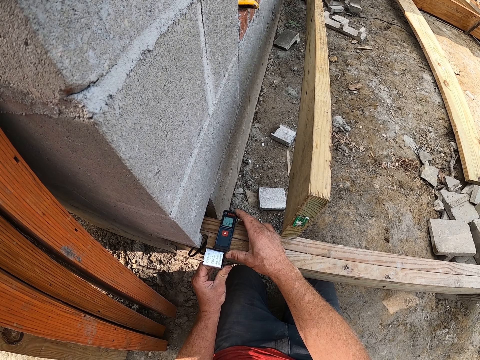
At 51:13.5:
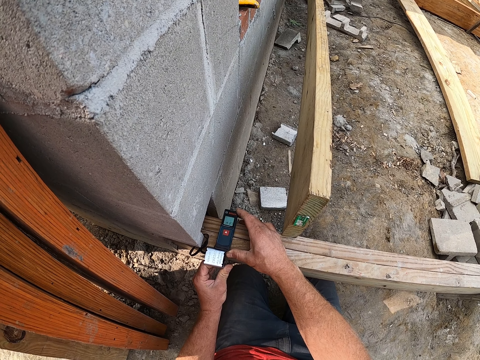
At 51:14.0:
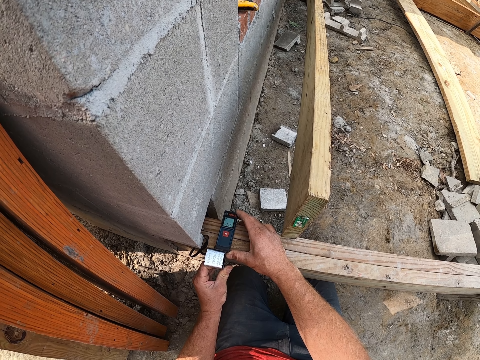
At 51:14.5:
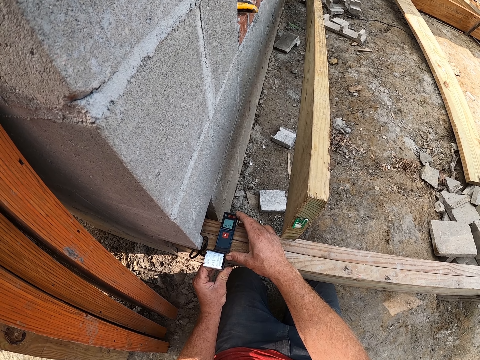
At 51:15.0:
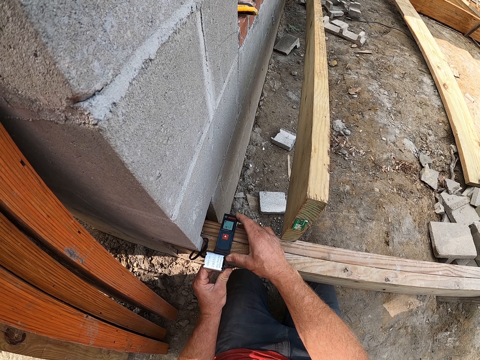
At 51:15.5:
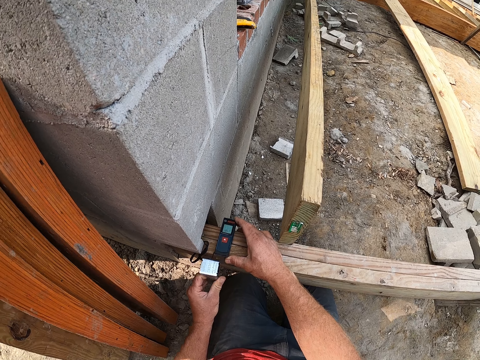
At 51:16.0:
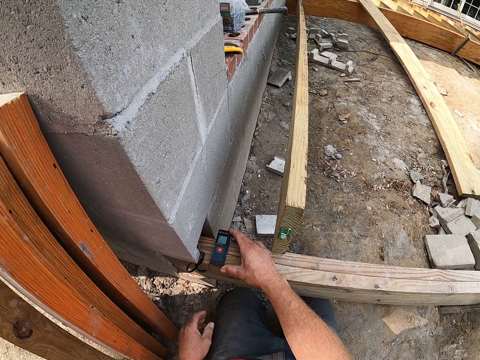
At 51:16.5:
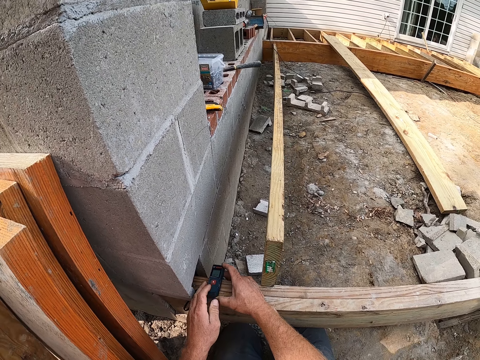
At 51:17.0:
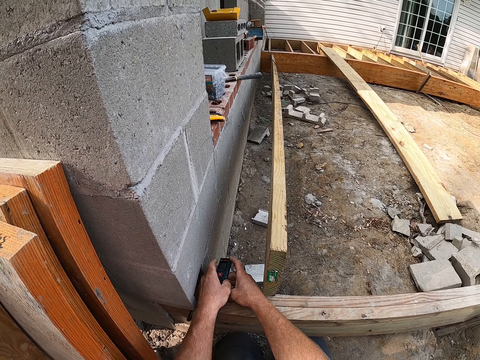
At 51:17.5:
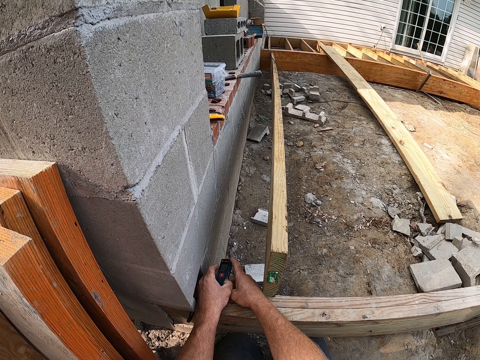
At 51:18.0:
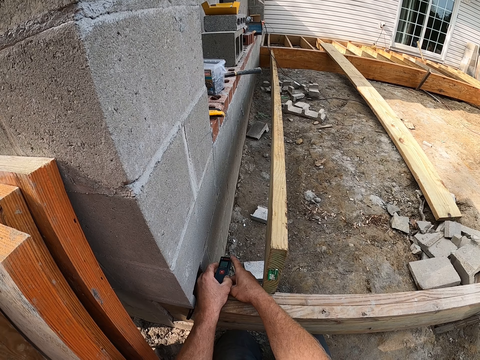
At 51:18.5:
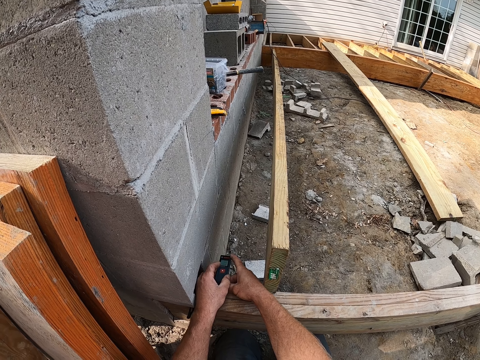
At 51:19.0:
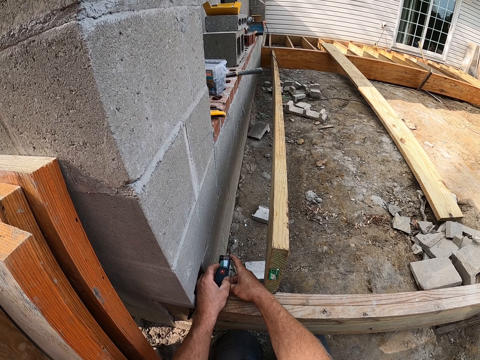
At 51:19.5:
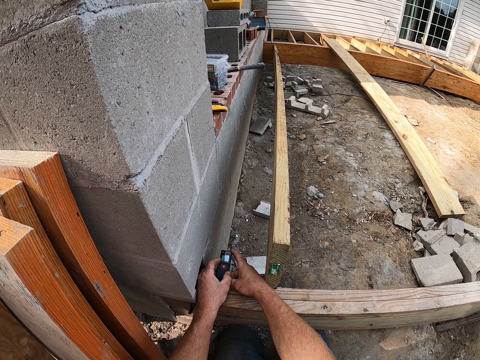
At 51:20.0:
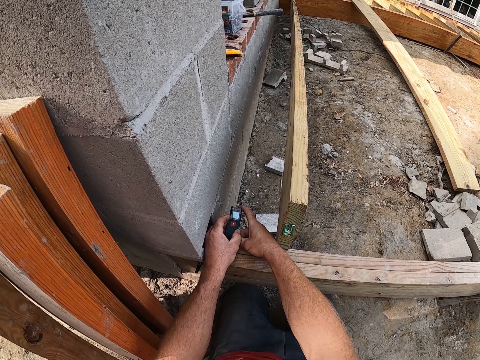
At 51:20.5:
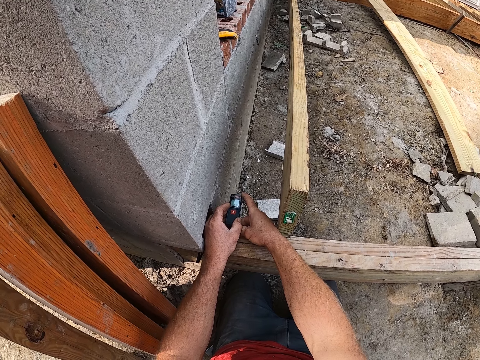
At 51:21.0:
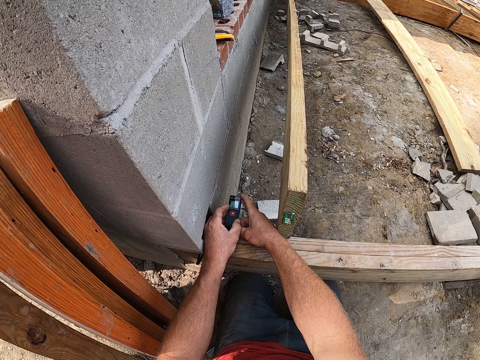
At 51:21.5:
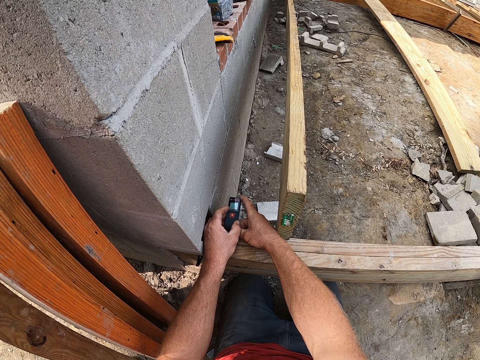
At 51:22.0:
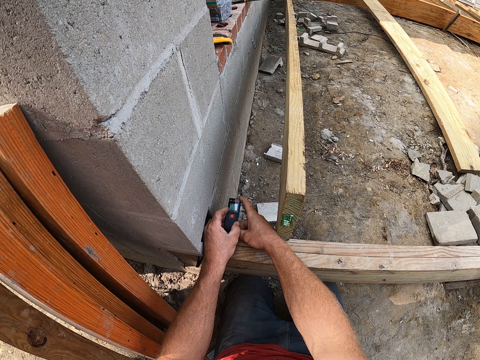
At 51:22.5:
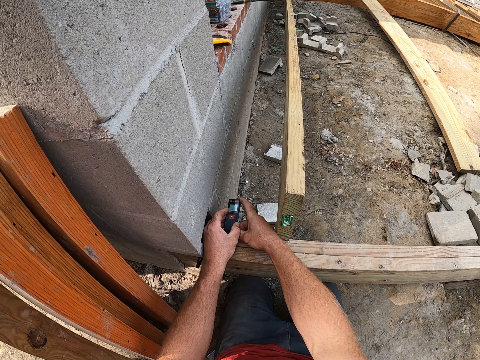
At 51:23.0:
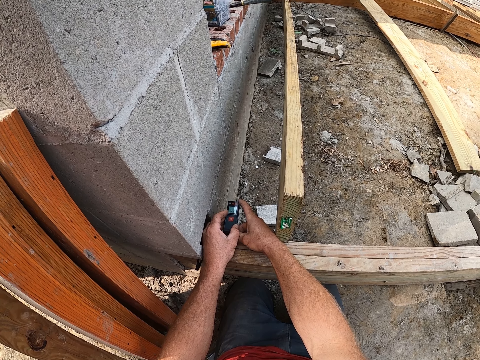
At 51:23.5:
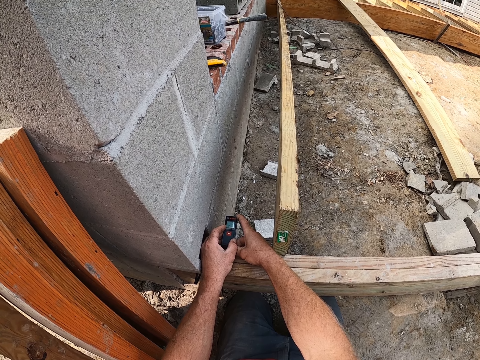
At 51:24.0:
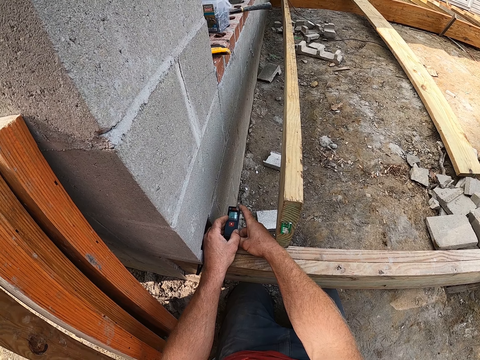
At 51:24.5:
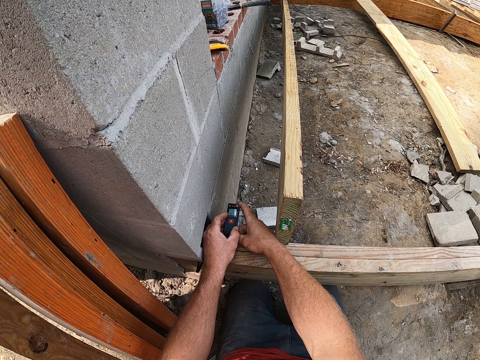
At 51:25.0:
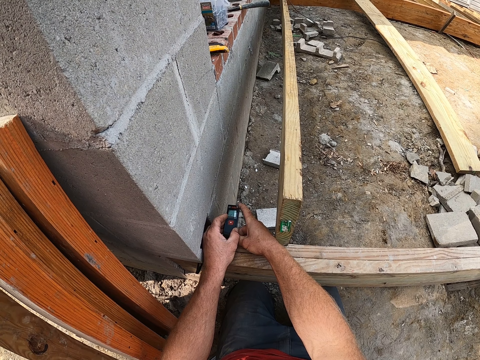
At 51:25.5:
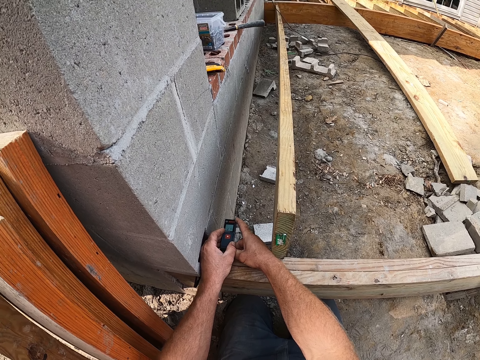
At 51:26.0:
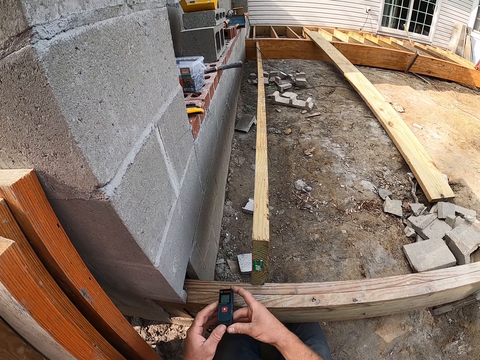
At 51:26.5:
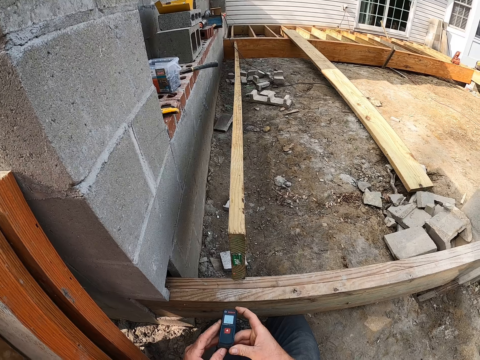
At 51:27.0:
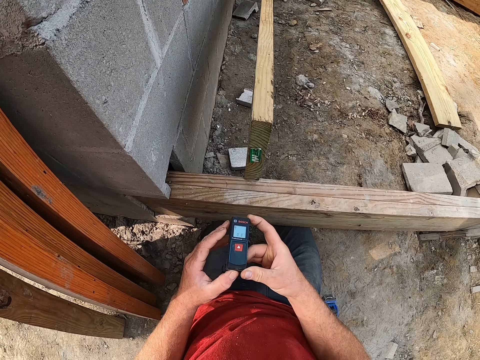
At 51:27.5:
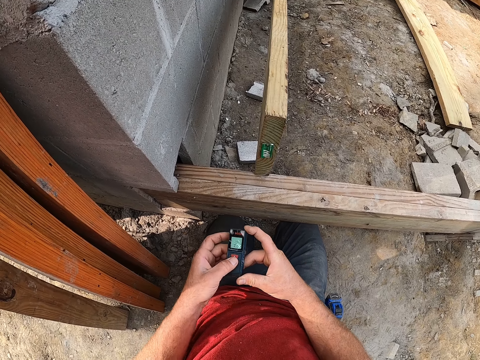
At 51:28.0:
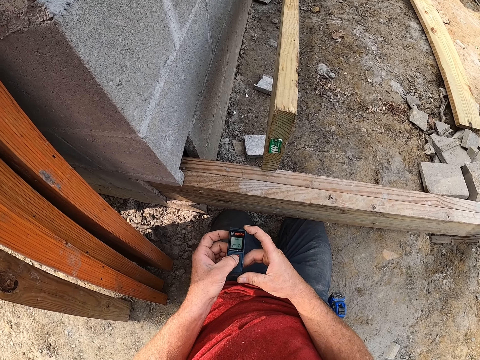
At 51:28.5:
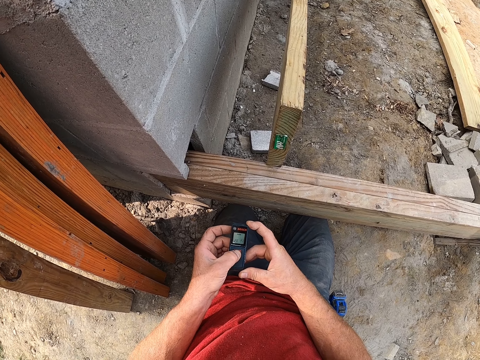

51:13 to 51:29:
The camera wearer drops the screw brace on the floor. They adjust the portable level transmitter. They take a measurement with the laser measuring tape. They look at the portable level transmitter. They lift the portable level transmitter. They turn off the laser measuring tape. They look at the portable level transmitter.

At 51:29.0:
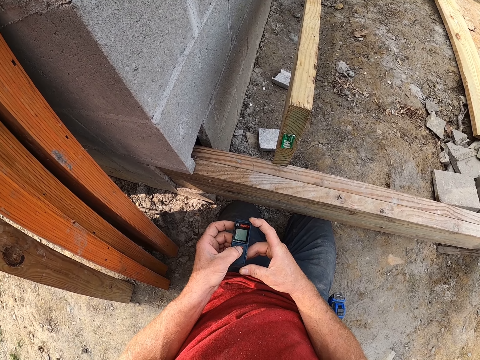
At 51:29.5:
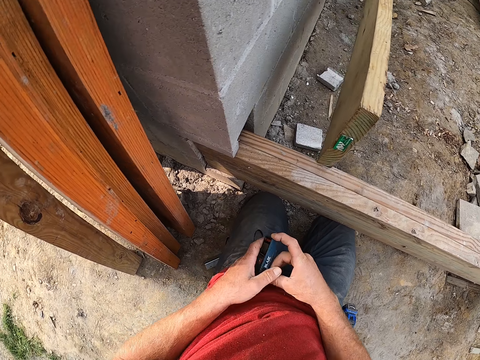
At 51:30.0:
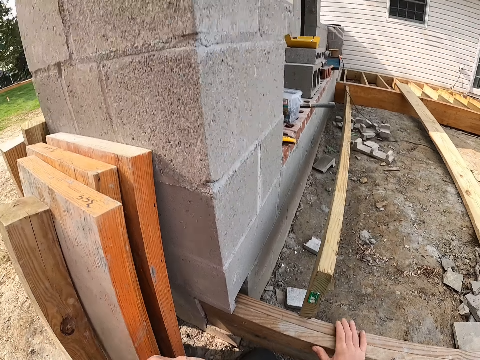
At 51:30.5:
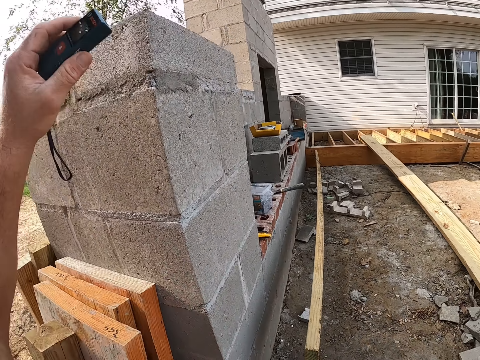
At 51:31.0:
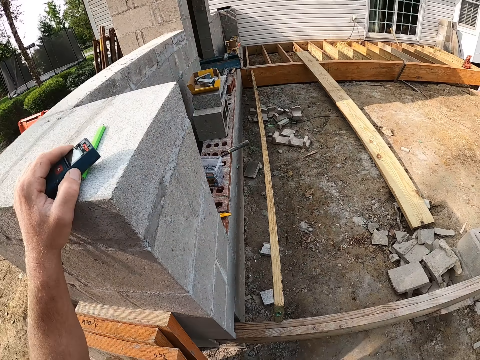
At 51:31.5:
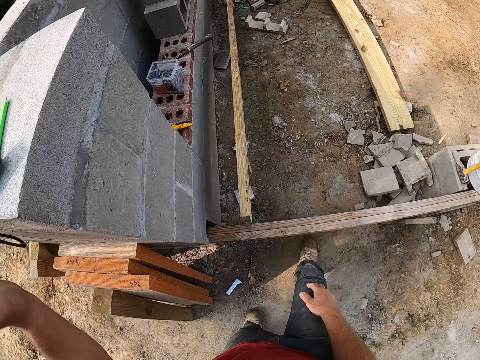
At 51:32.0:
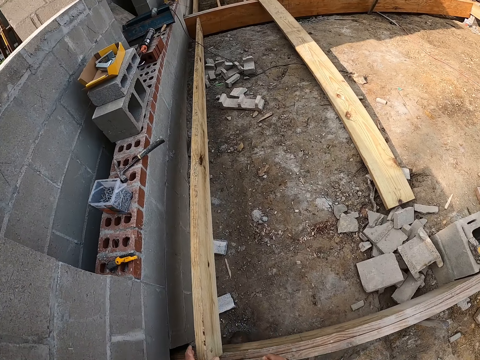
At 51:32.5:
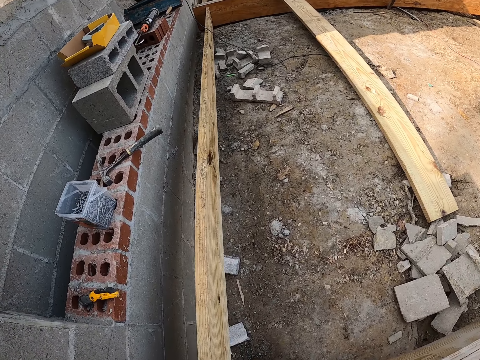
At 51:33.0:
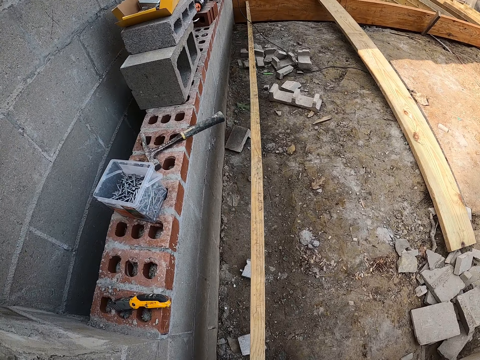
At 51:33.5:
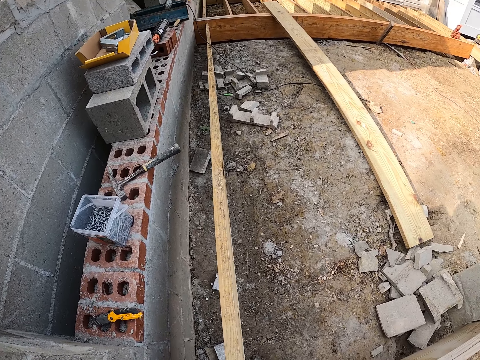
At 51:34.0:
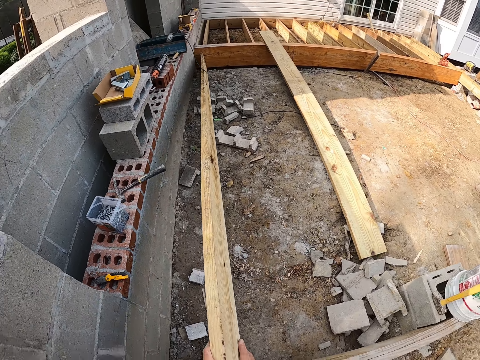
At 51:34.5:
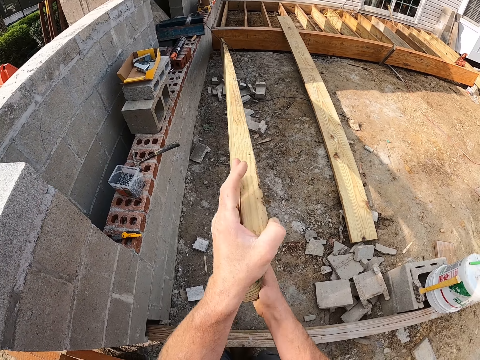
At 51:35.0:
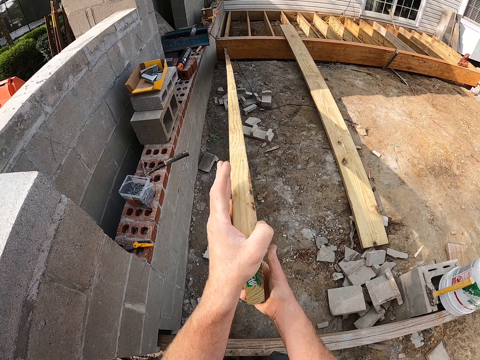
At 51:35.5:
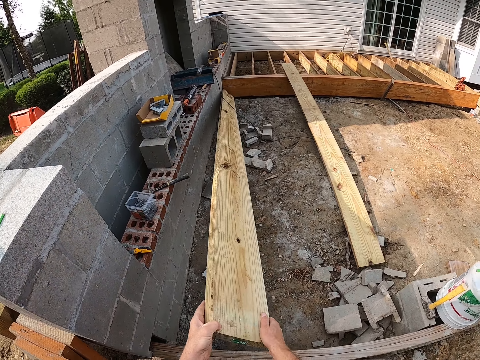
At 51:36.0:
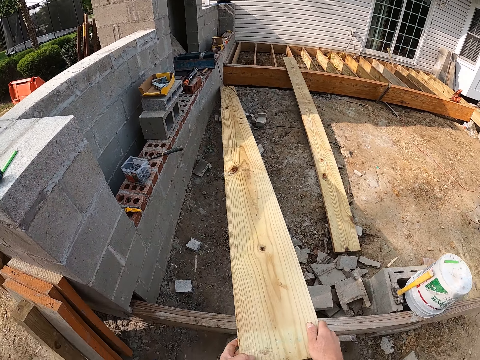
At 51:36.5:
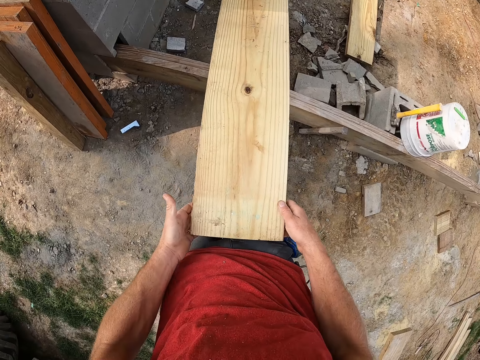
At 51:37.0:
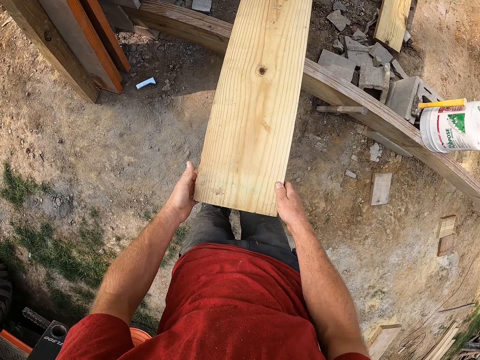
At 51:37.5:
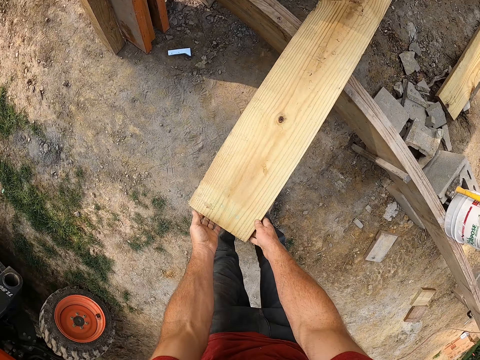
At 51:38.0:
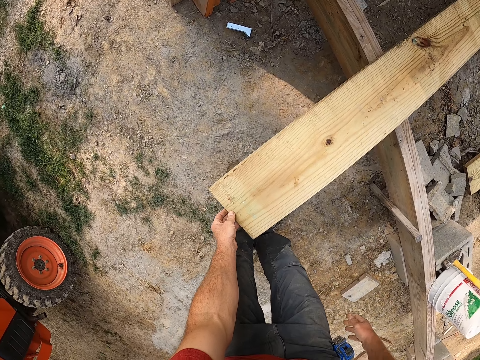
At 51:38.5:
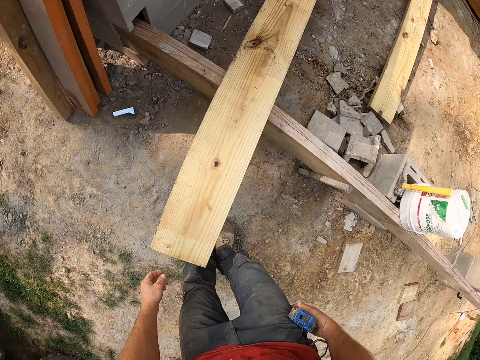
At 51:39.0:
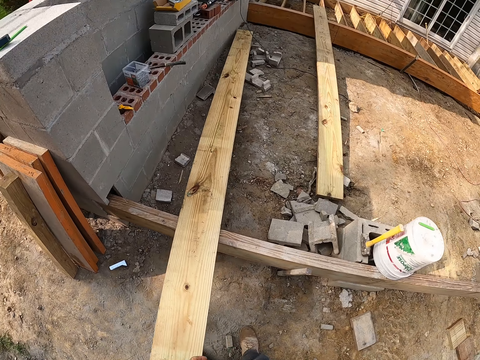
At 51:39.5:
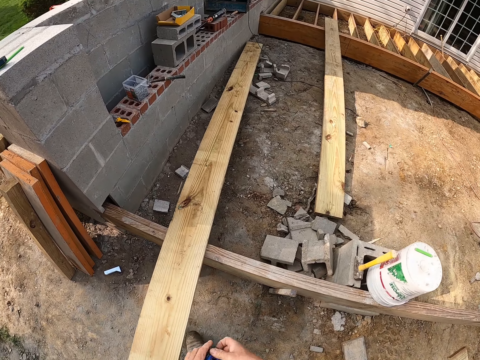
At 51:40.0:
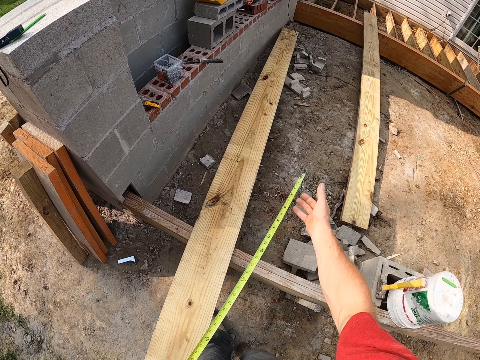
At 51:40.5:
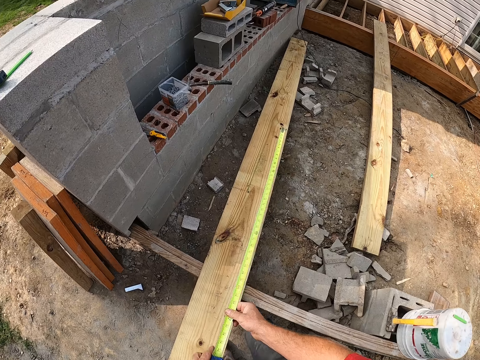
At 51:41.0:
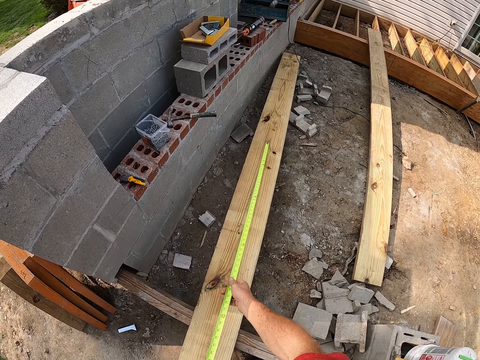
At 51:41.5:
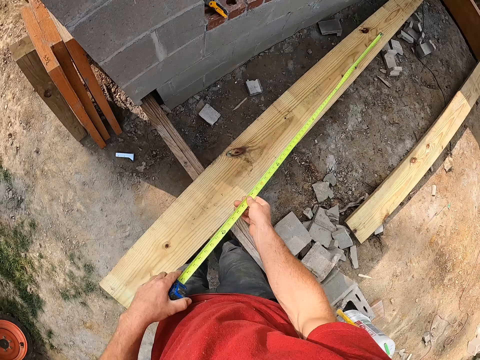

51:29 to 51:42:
The camera wearer drops the laser measuring tape on the block wall. He carries the plank between the wooden frame. He lifts the wooden rail and looks at the wooden rail. He drops the plank on the wooden frame. He removes a measuring tape from his trouser. He extends the measuring tape to the edge of the plank.
